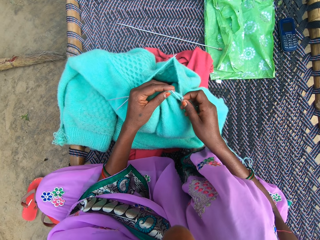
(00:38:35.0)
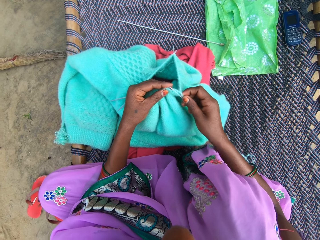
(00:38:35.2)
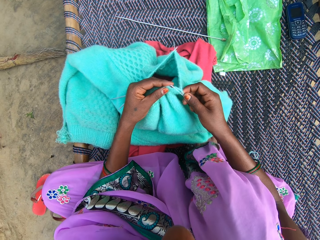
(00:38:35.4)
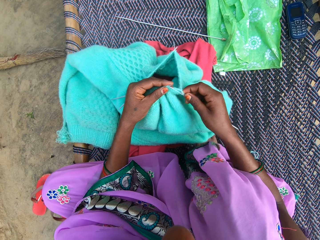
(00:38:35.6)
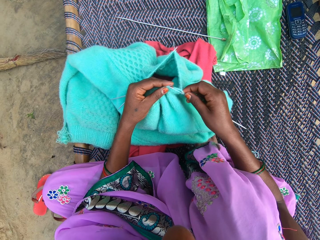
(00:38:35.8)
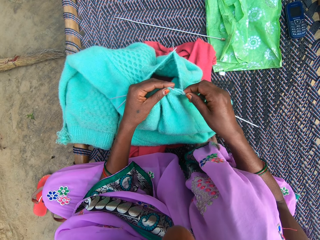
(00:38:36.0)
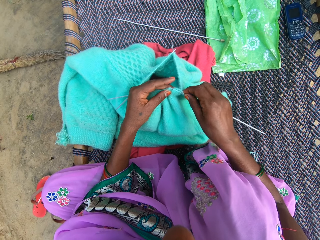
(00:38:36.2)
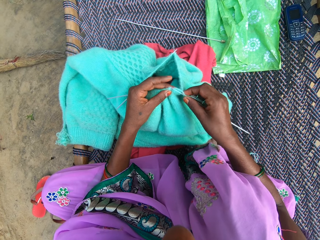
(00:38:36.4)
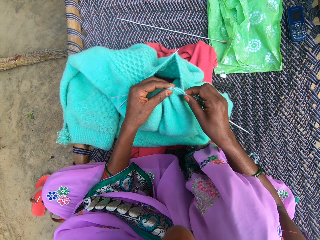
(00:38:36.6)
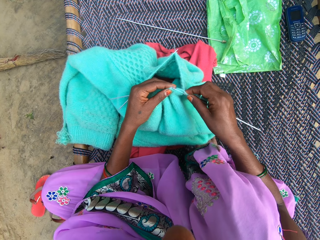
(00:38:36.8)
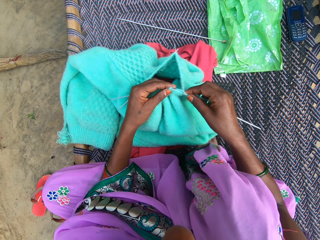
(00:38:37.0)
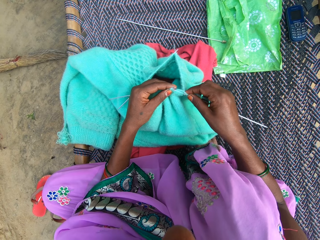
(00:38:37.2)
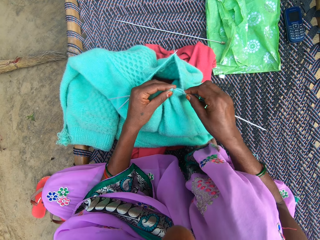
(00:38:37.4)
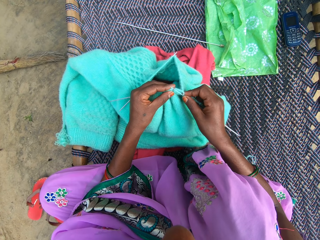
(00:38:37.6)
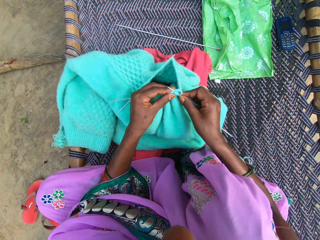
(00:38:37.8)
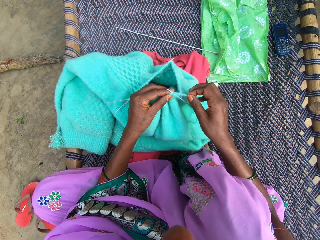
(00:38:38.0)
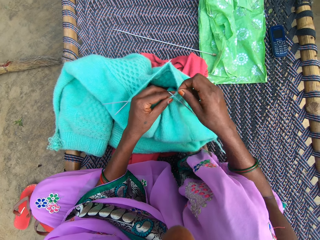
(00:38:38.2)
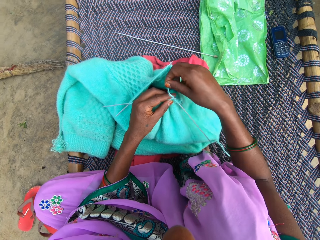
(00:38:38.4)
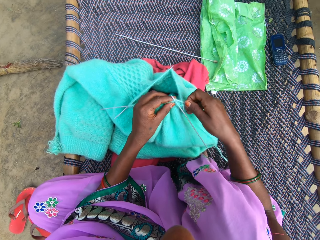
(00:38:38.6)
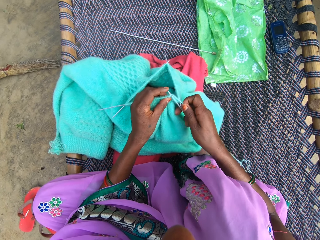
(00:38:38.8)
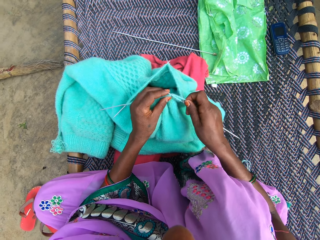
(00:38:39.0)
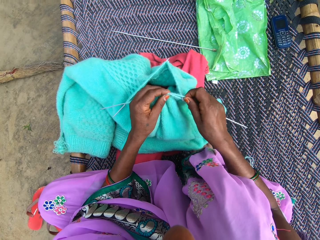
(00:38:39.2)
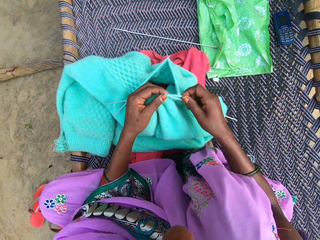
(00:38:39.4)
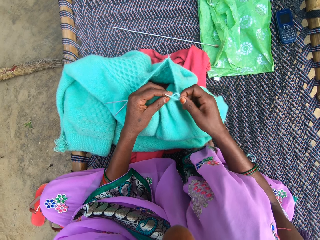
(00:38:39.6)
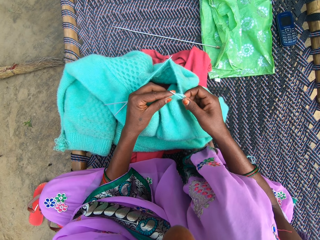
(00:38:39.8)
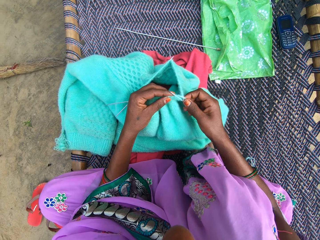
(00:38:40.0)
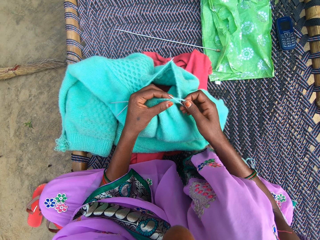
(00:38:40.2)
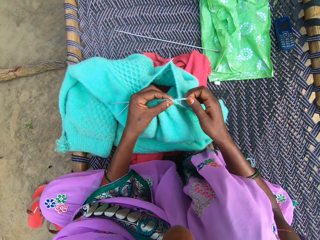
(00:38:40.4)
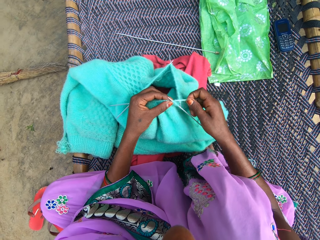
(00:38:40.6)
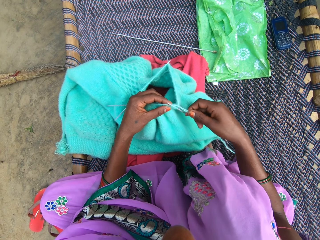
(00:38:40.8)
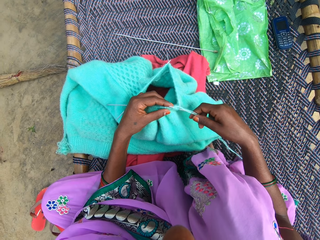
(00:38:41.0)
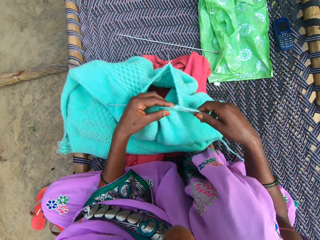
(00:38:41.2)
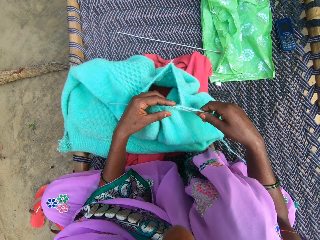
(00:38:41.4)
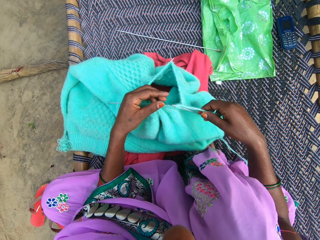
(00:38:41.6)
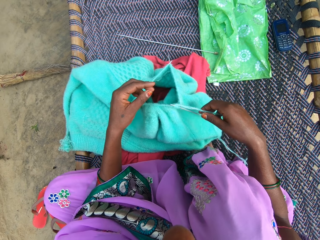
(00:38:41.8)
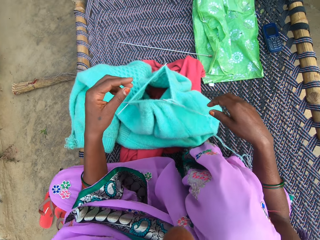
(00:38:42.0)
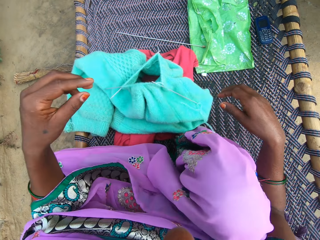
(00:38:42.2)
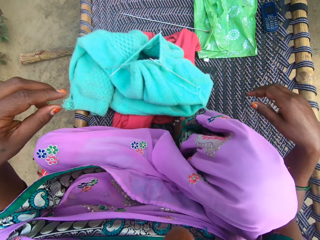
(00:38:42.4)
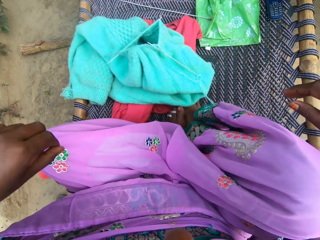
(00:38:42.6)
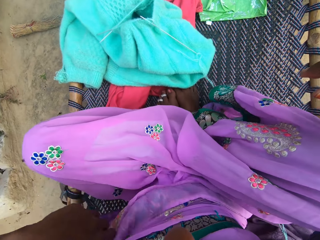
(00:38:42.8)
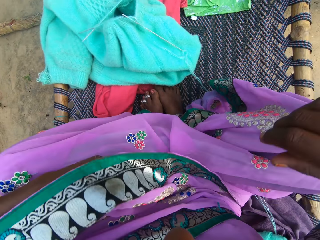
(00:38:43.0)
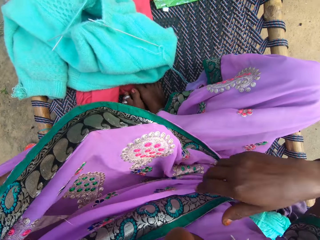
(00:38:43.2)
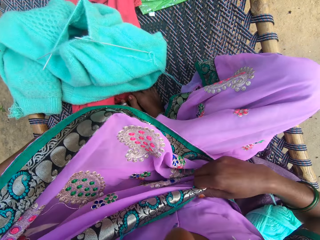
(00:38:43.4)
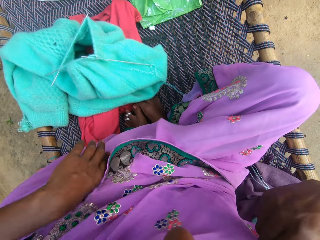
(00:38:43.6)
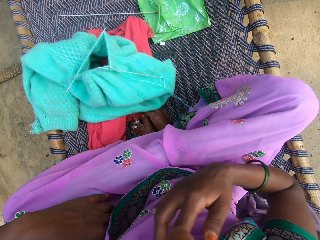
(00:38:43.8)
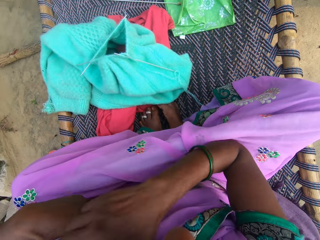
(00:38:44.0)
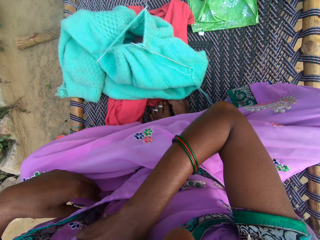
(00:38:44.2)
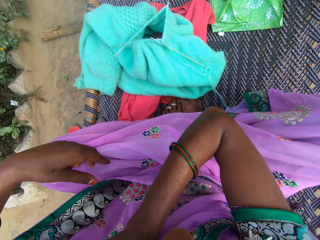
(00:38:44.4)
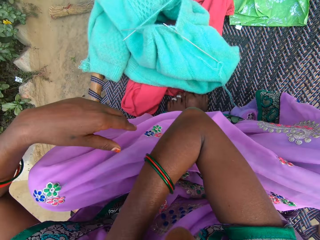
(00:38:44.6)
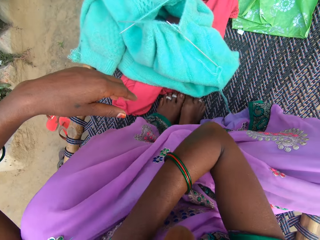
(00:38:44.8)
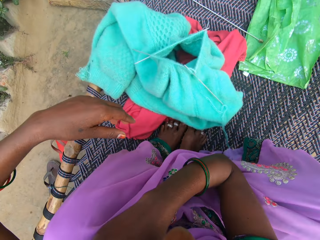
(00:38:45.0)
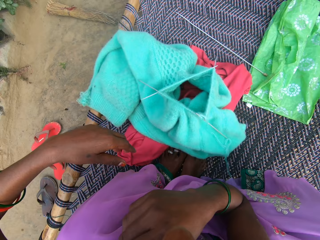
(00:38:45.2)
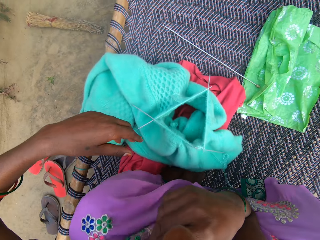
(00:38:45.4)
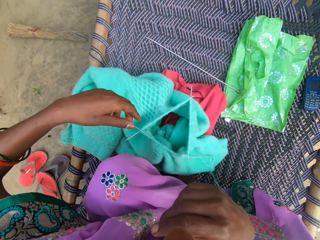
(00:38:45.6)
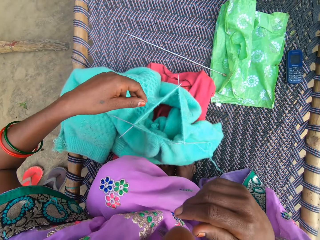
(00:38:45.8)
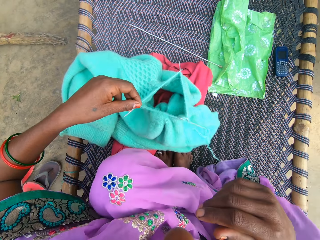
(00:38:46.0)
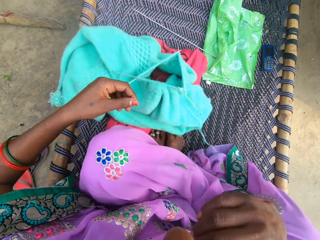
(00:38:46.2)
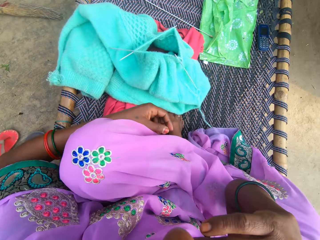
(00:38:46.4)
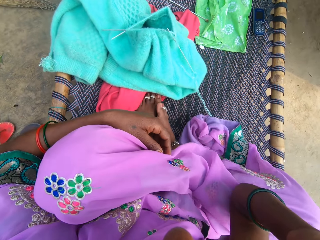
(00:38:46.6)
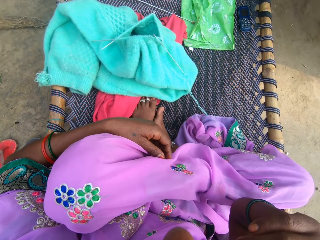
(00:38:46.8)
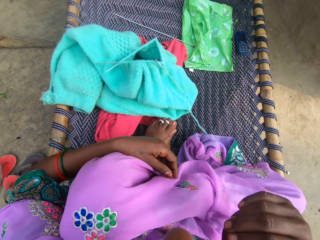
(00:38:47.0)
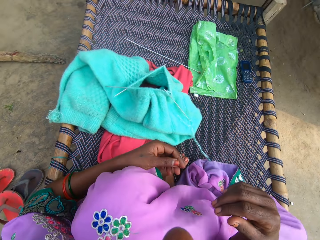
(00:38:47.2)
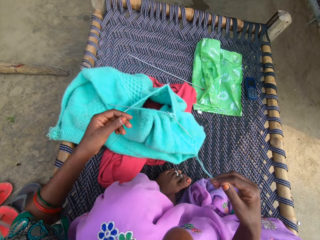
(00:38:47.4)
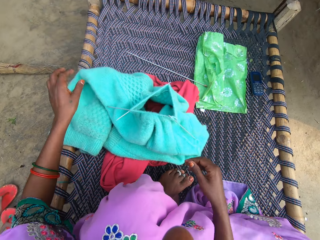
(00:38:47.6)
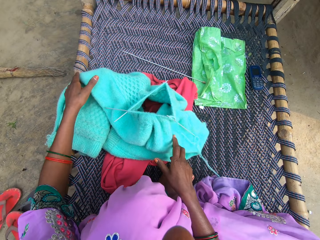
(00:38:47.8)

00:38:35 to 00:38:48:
The camera wearer knits the cloth, rounds the wool on the crochet, and knits the cloth. She releases the fabric and withdraws her hands from the crochet. She adjusts her dress and adjusts her body position.

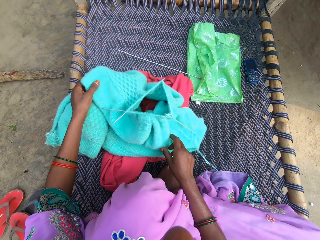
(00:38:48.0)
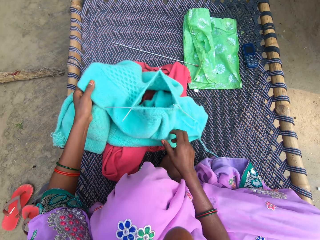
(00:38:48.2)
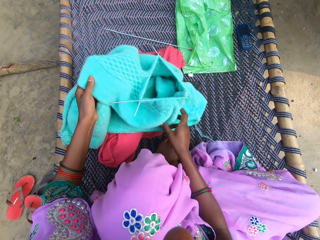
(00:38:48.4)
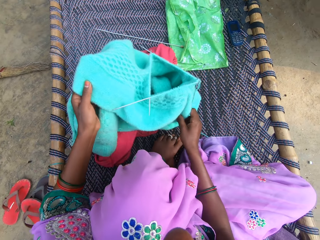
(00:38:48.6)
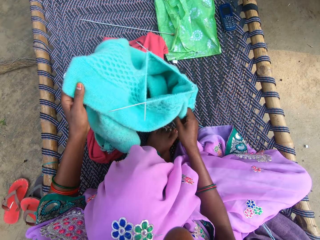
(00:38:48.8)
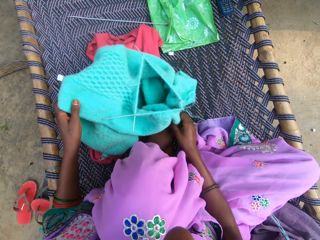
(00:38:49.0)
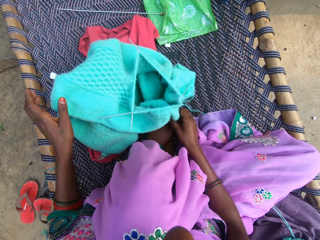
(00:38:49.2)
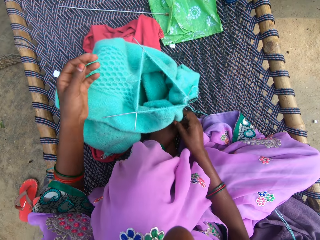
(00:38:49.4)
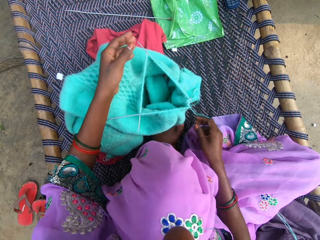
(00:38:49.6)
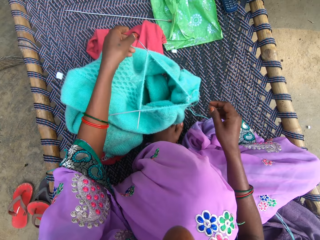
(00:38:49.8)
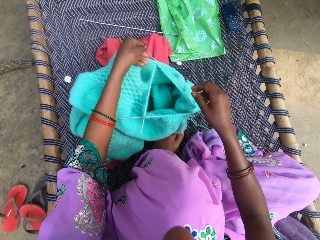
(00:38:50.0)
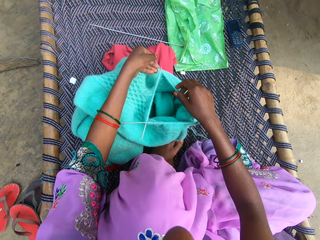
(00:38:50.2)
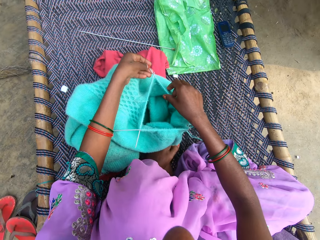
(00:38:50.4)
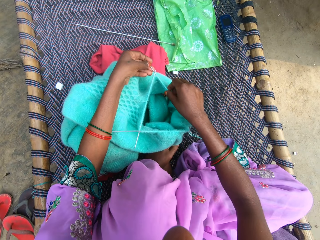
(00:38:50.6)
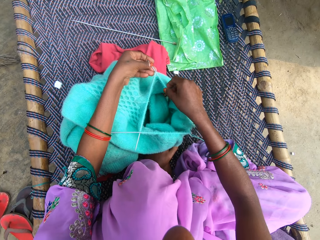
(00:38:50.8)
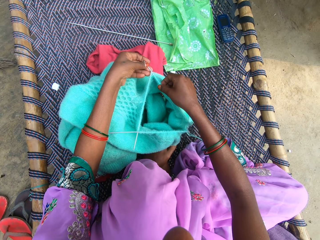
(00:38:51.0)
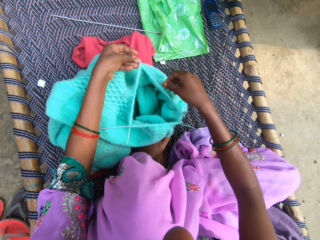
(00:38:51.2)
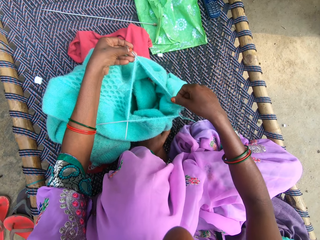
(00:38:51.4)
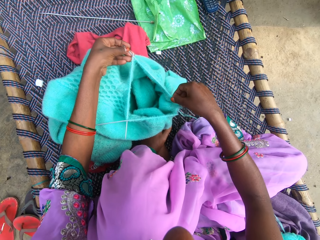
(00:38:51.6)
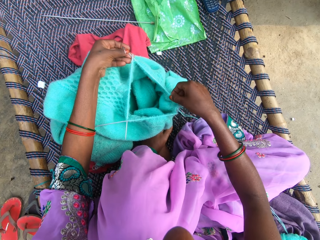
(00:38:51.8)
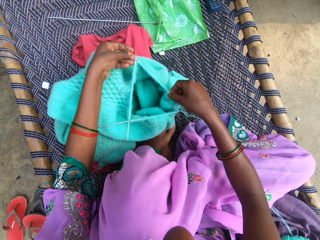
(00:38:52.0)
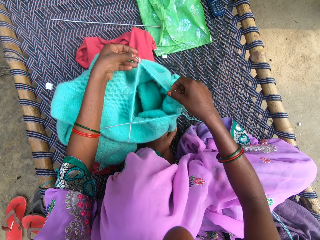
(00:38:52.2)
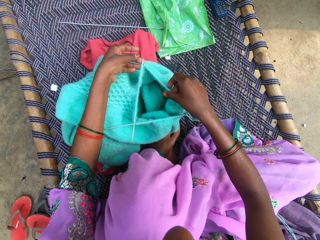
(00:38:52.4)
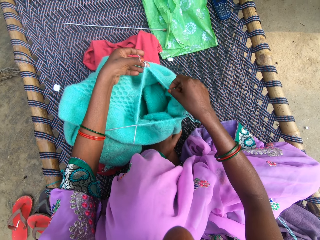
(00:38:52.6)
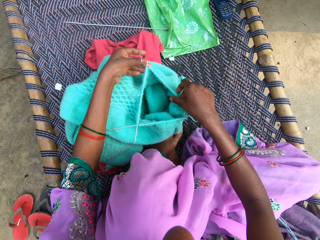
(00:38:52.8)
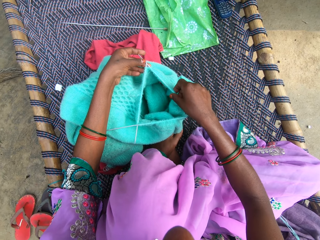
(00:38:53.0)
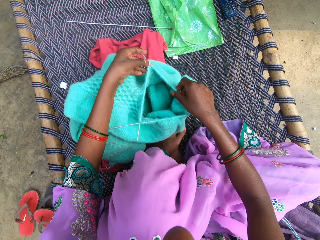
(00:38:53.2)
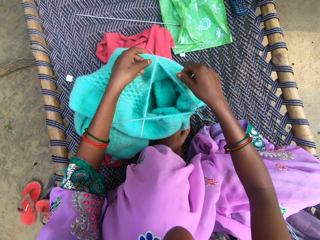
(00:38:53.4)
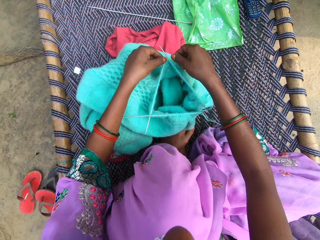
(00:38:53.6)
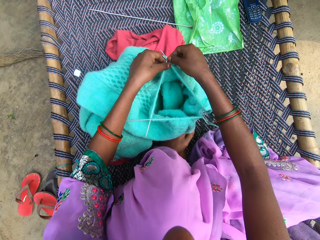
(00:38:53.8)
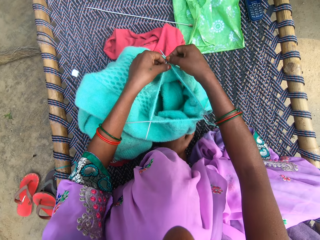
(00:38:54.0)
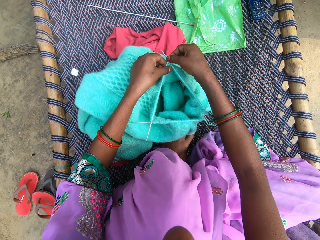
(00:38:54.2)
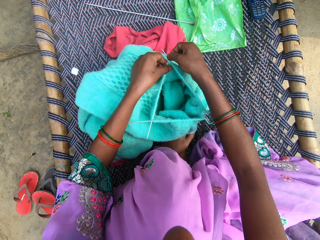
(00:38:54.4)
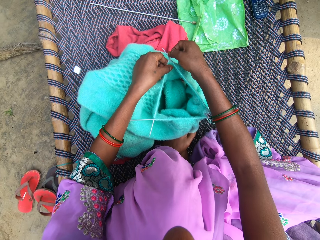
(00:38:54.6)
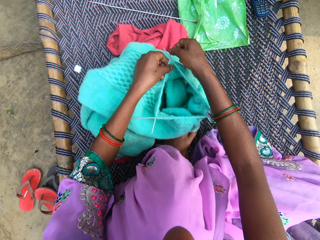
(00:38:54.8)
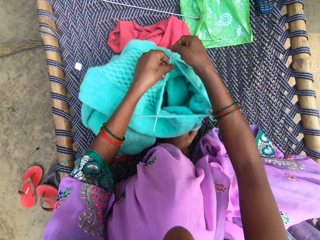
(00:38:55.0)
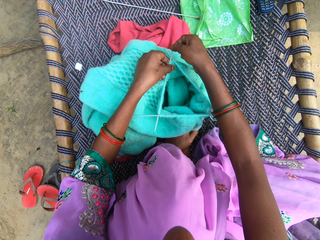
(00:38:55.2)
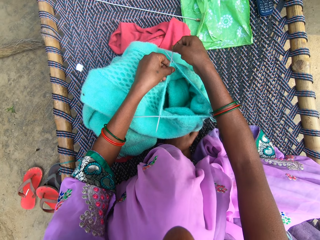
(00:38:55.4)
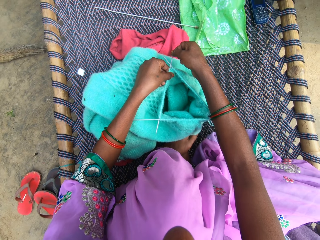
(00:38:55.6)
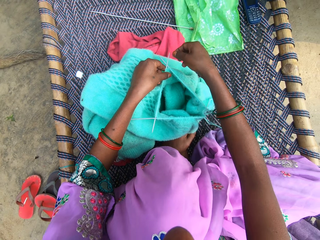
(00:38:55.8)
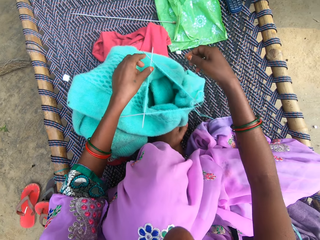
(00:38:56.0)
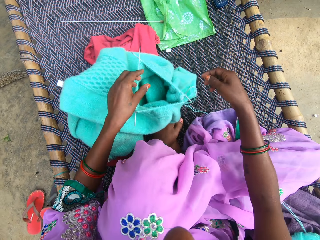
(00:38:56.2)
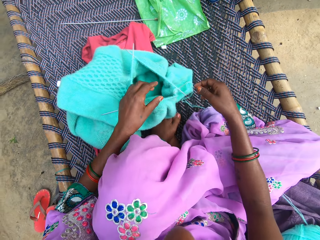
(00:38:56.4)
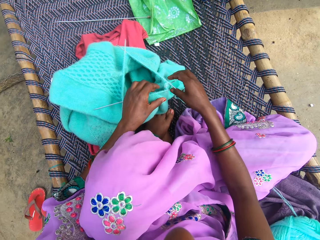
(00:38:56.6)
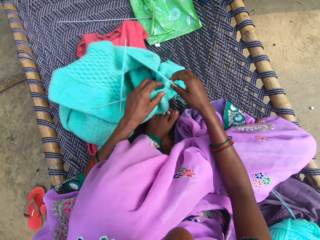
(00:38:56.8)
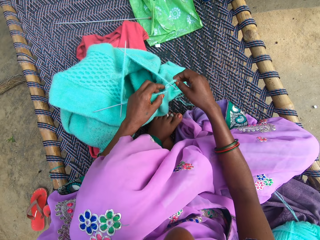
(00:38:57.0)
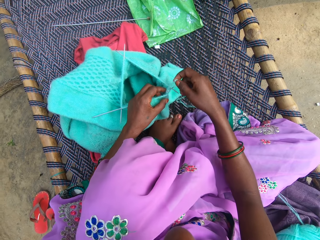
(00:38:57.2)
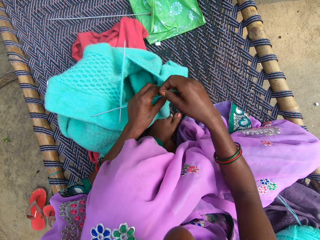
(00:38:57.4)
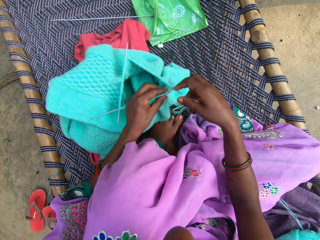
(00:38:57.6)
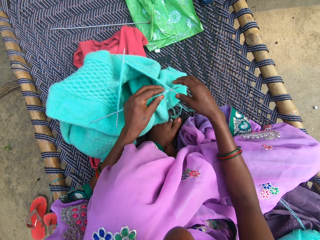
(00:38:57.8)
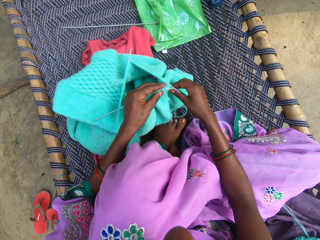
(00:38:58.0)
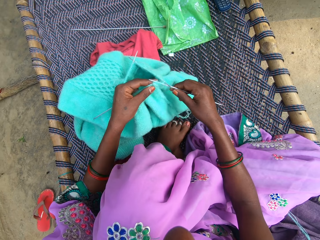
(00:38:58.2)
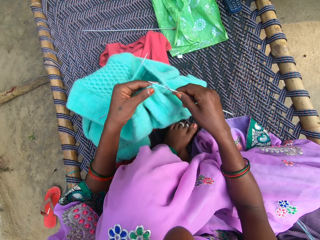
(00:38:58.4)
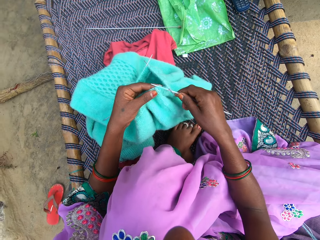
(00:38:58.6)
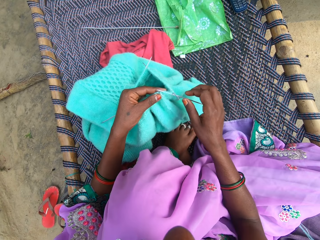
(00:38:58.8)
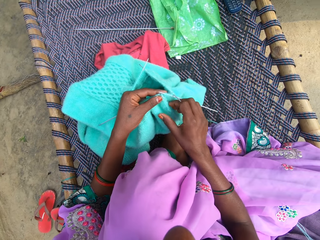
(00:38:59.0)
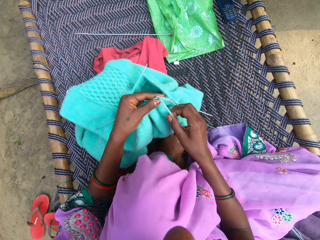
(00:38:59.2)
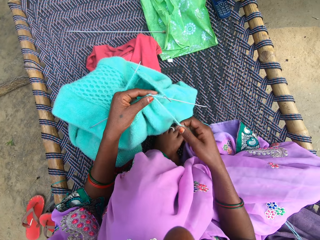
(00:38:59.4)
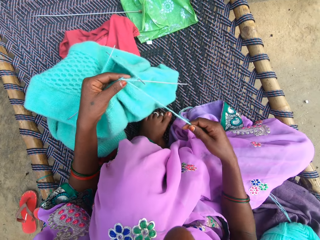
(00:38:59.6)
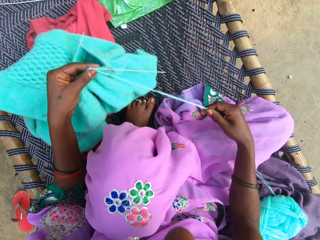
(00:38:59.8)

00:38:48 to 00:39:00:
The camera wearer adjusts the fabric on the mat. They lift the cloth, drop the cloth, hold the crochets, and adjust the crochet on the cloth. They withdraw their hands from the cloth, round the wool on the crochet, and lift the crochet.
